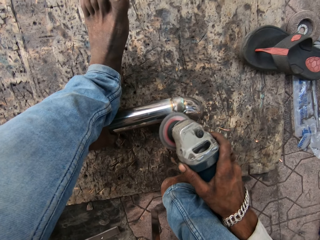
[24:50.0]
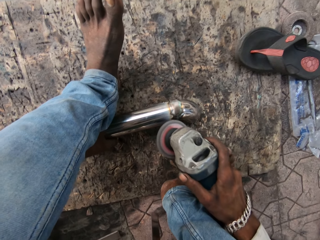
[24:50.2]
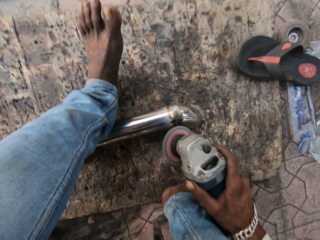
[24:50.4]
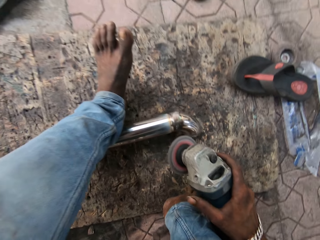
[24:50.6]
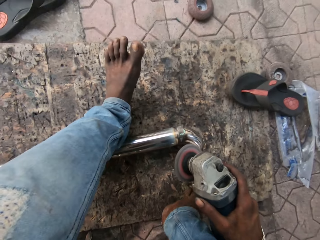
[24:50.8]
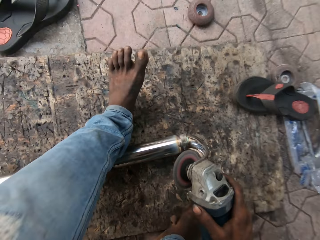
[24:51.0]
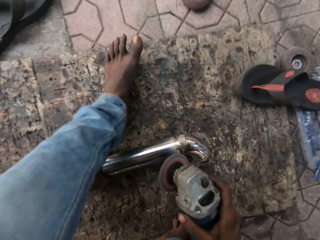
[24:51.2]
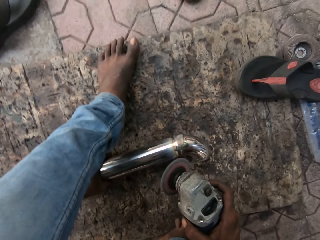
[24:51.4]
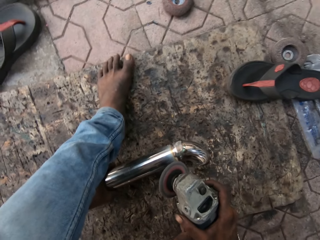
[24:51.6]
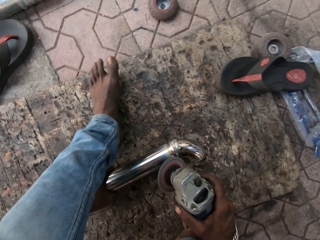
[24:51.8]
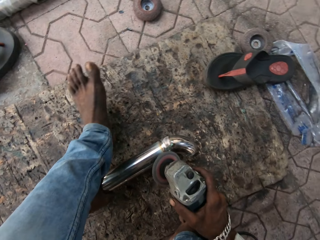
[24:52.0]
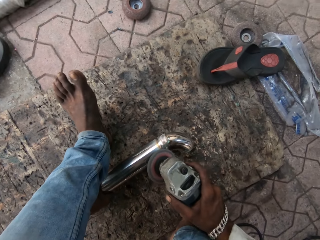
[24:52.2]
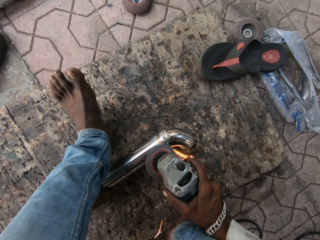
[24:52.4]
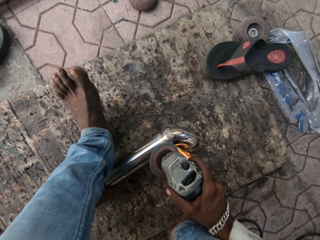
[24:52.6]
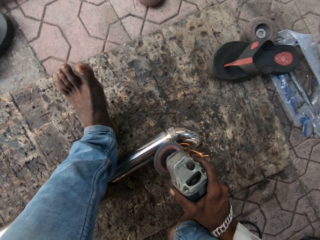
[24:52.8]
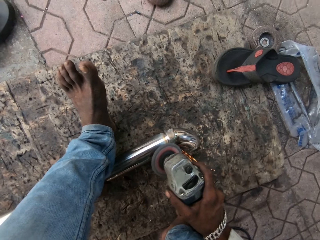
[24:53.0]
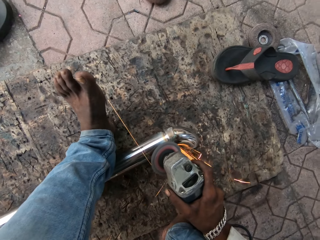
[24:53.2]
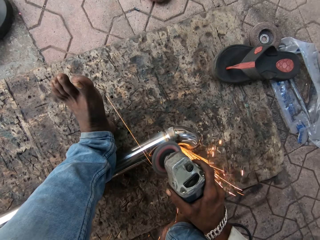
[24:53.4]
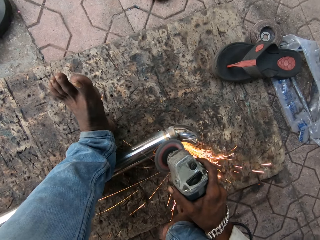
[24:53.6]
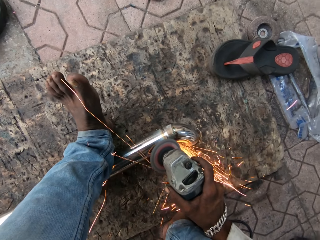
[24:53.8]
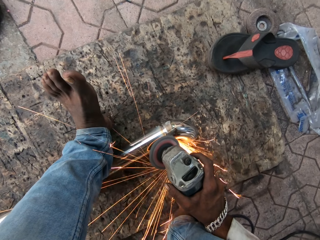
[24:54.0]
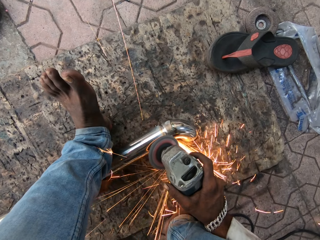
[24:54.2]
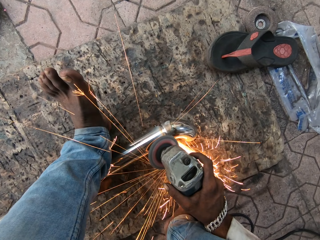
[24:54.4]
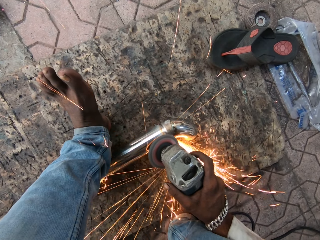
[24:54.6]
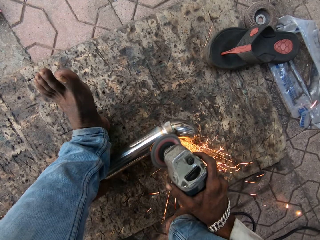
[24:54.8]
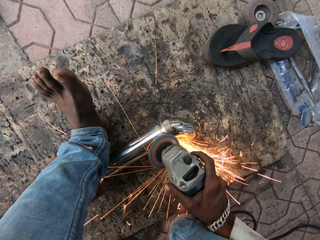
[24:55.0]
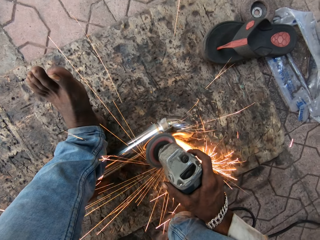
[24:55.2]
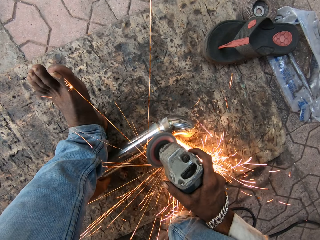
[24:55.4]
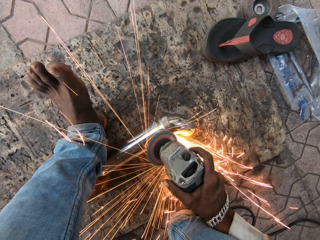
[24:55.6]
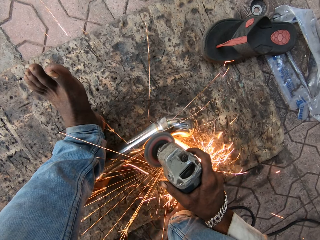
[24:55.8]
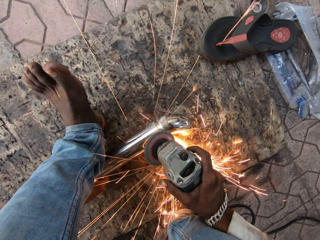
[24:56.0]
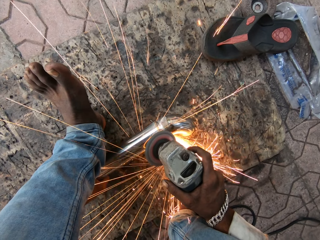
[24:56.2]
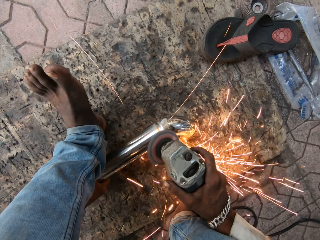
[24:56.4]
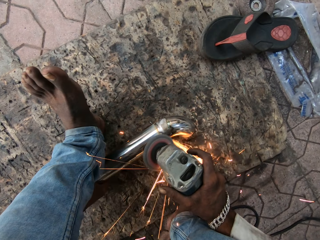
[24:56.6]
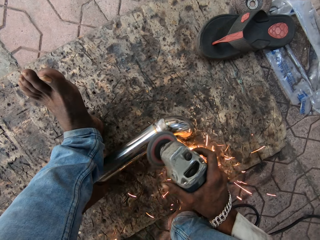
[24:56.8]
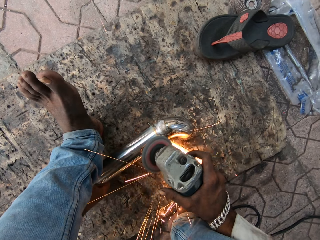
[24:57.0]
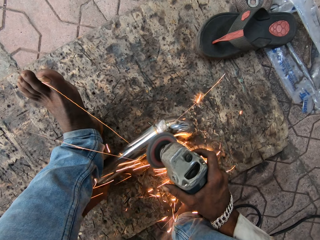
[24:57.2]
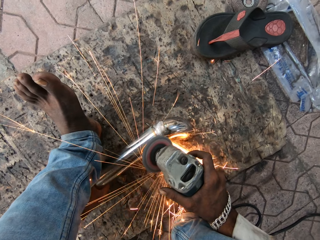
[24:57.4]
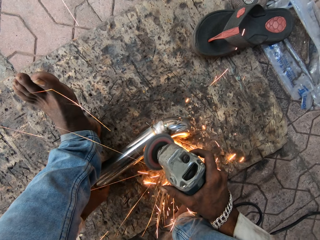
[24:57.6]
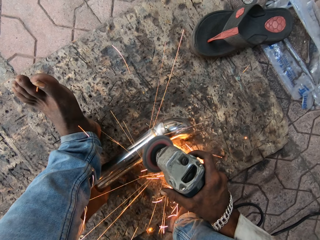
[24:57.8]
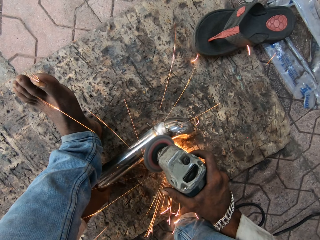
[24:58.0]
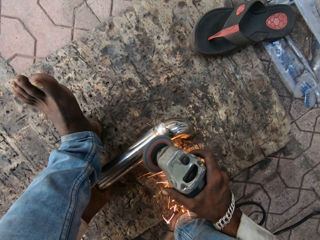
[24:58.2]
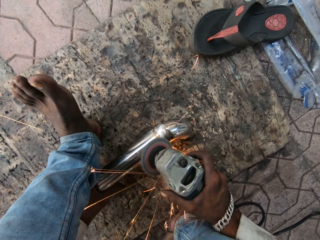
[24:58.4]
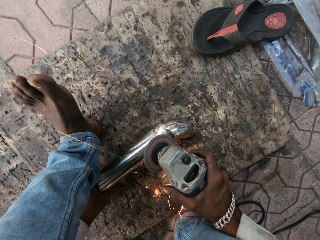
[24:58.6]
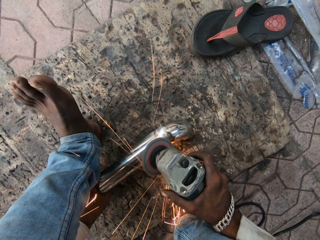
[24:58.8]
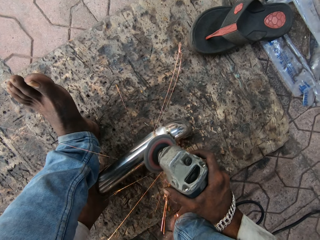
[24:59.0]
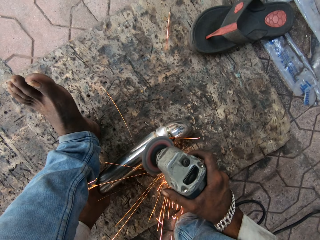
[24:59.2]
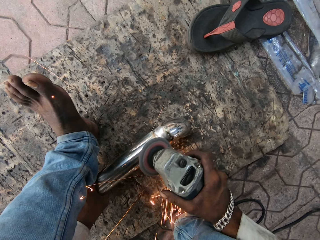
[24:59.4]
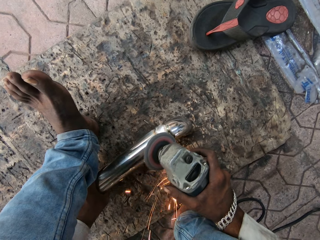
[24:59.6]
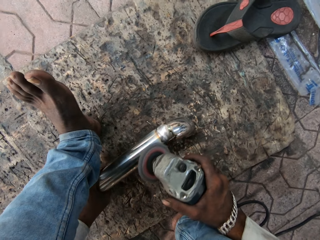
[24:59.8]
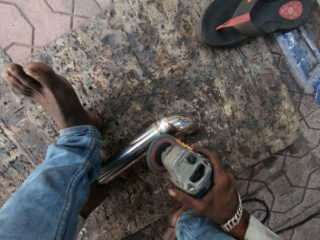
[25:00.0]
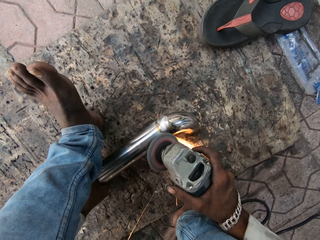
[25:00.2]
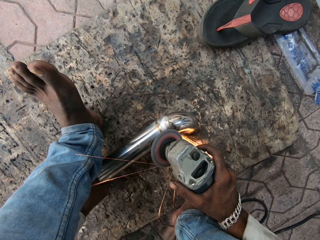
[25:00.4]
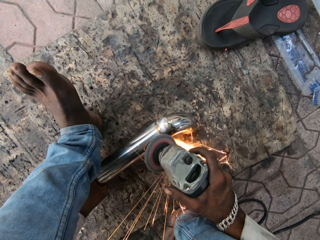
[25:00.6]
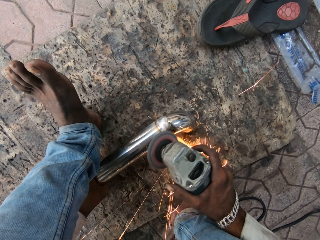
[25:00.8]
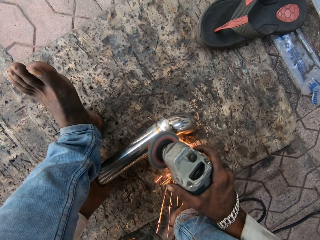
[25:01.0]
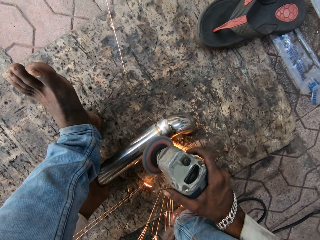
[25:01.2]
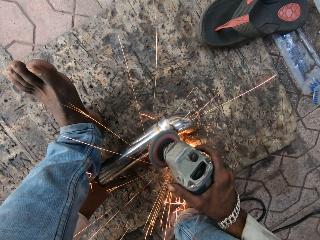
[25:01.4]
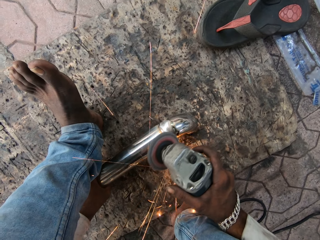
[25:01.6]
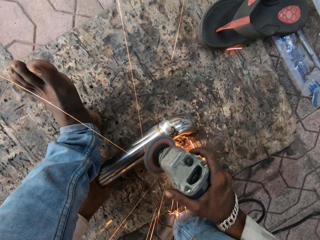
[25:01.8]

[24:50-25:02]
The camera wearer rotates the metal bar. They polish the metal bar.

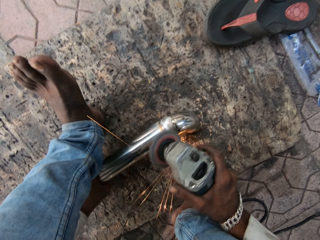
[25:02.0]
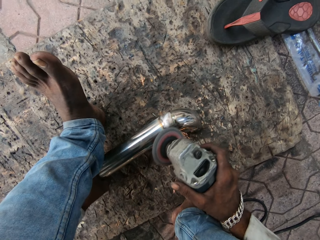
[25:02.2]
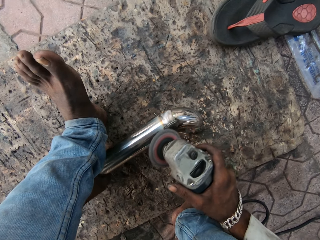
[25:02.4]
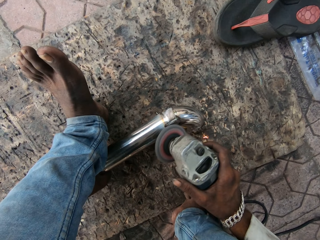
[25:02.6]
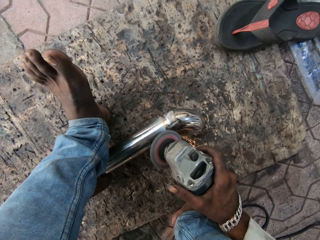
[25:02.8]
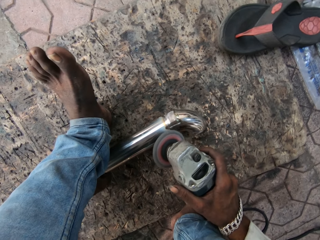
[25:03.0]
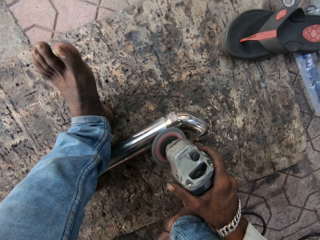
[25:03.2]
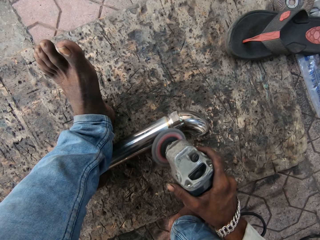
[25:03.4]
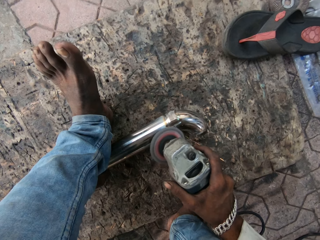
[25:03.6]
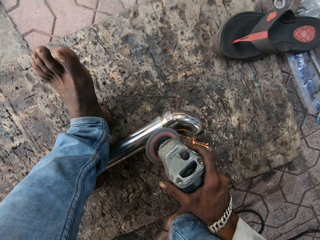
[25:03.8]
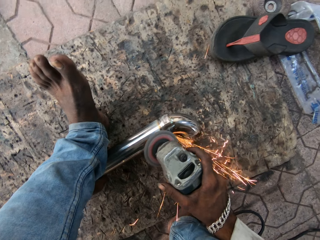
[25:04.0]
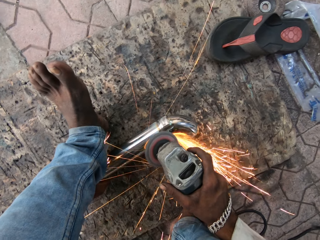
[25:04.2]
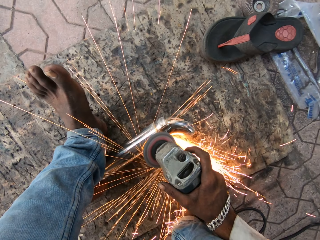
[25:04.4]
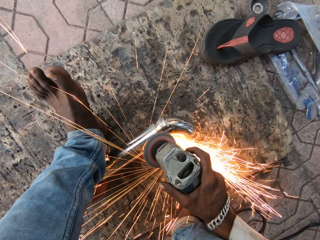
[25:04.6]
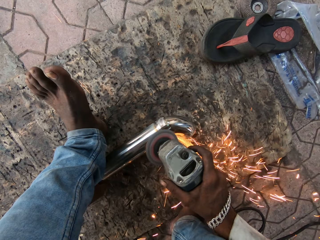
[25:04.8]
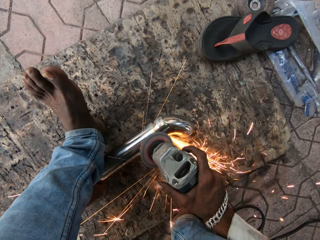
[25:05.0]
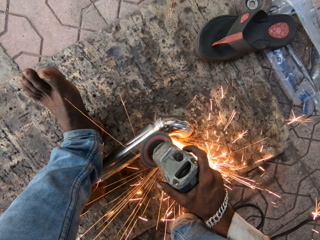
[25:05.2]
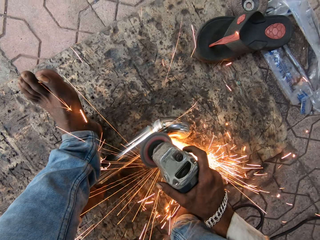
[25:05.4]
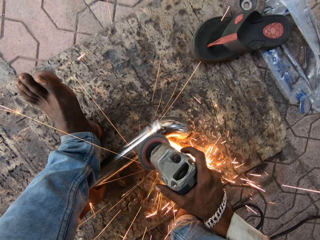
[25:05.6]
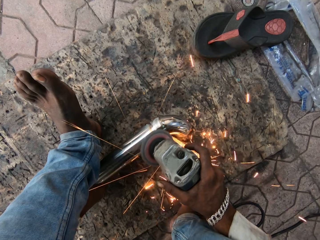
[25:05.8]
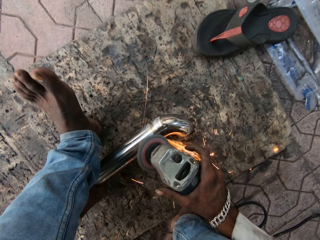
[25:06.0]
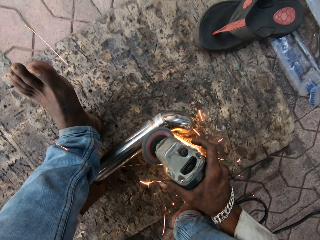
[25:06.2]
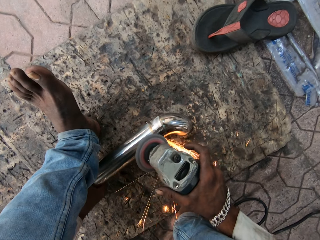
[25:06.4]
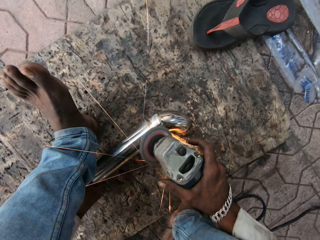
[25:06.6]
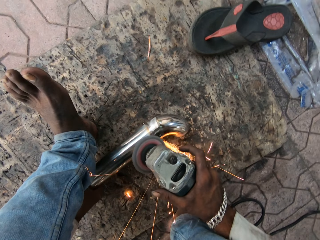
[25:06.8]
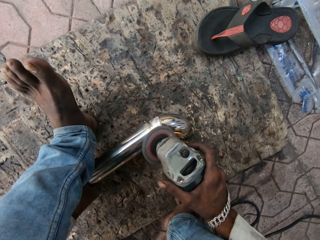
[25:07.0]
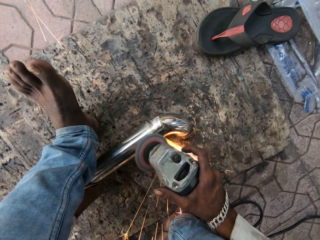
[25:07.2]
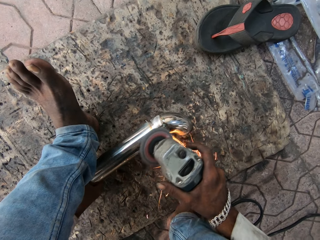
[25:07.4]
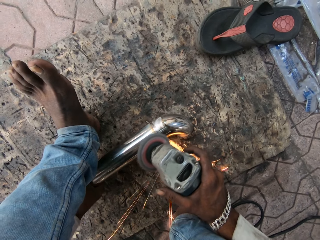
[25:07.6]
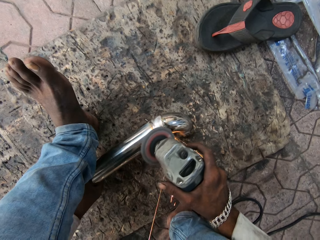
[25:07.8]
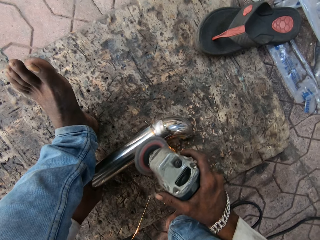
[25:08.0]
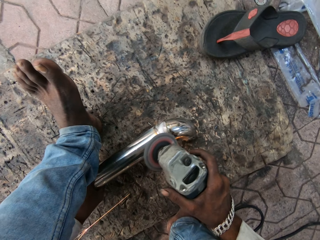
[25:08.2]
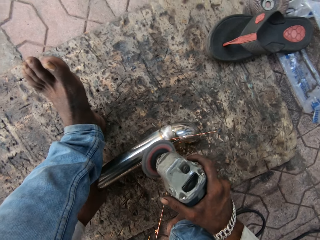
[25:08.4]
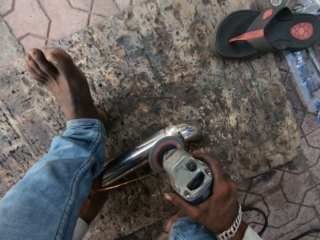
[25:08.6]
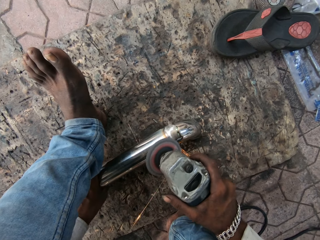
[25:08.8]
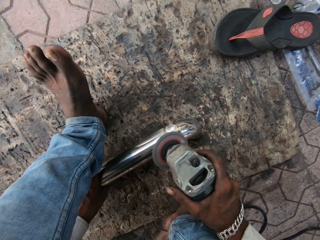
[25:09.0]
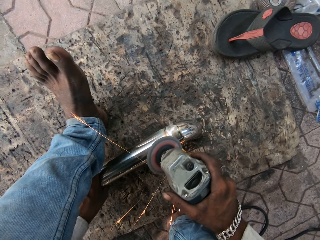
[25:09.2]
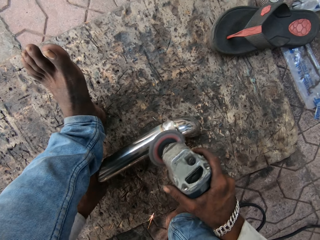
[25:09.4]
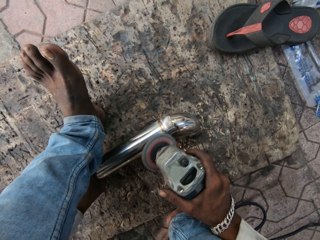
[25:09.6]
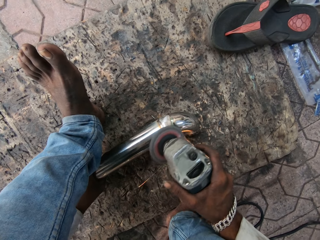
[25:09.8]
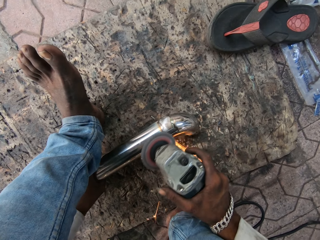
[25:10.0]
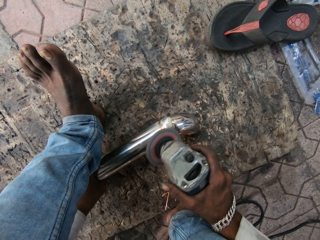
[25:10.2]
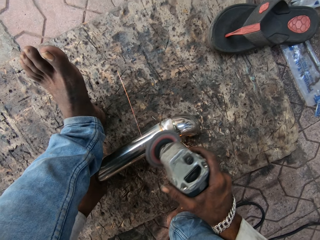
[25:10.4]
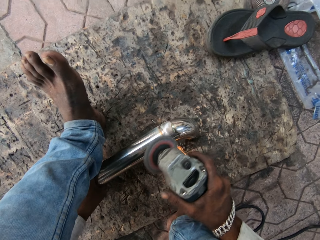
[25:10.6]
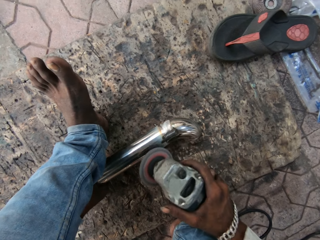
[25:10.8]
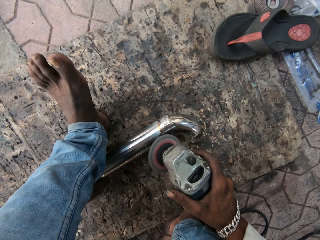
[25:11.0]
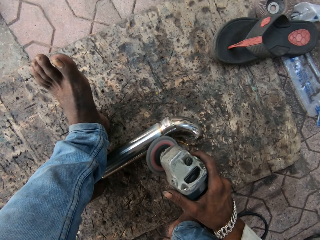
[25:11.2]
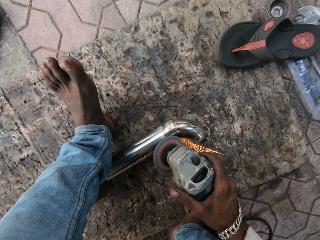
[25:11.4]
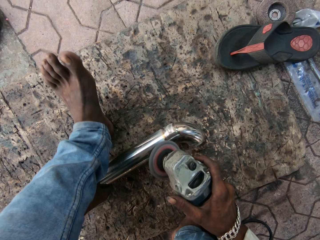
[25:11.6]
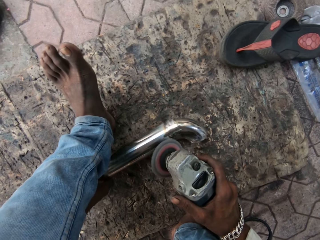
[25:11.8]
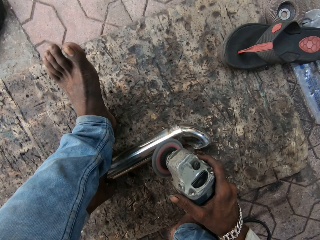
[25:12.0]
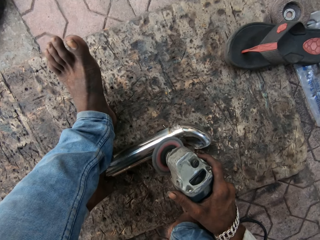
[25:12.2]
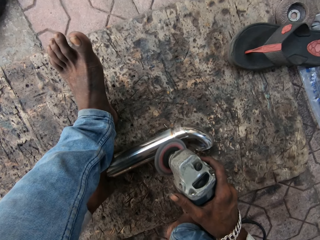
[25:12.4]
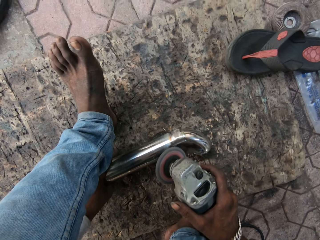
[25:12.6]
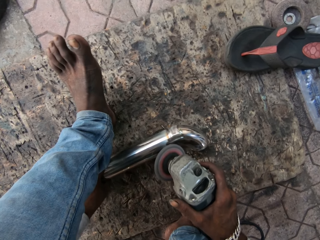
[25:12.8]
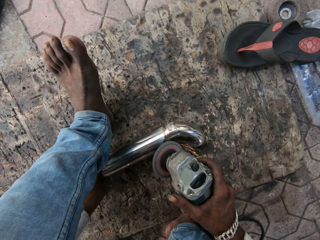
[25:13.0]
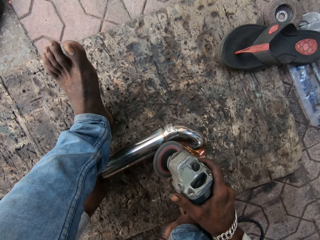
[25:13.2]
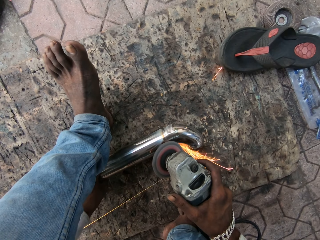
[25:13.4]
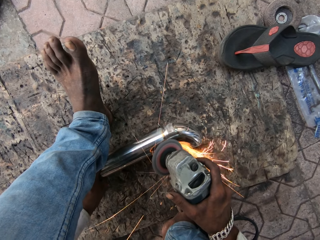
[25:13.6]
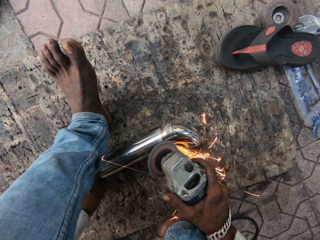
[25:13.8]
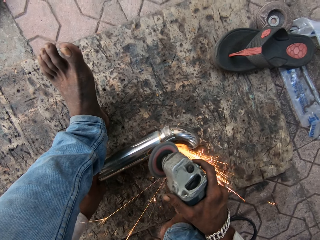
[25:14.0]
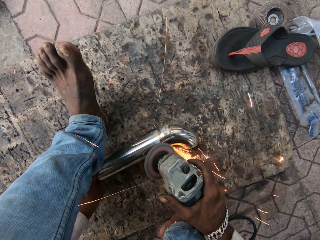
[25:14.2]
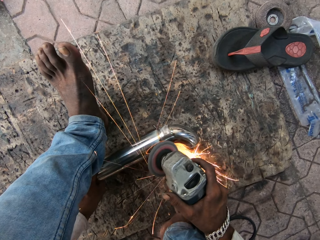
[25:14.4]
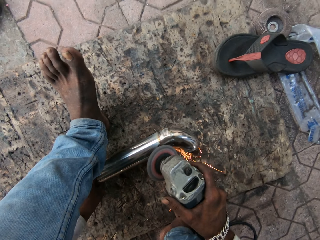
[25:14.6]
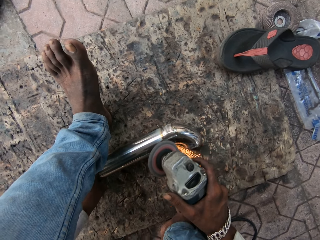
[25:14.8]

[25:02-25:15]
The camera wearer adjusts the position of the stainless steel baluster. They polish the stainless steel baluster with the angle grinder.
